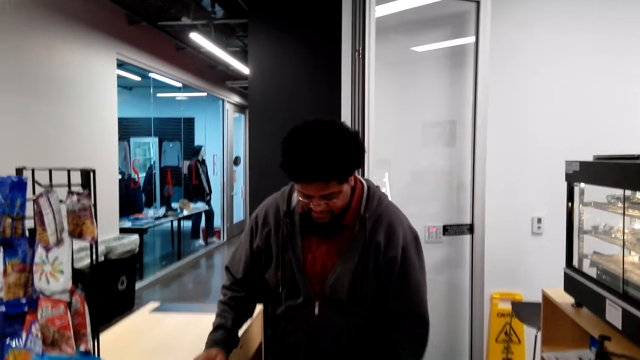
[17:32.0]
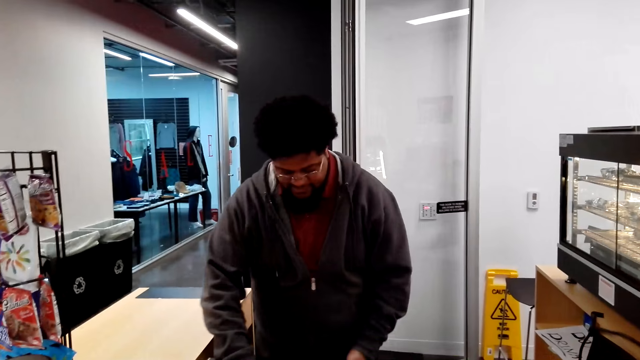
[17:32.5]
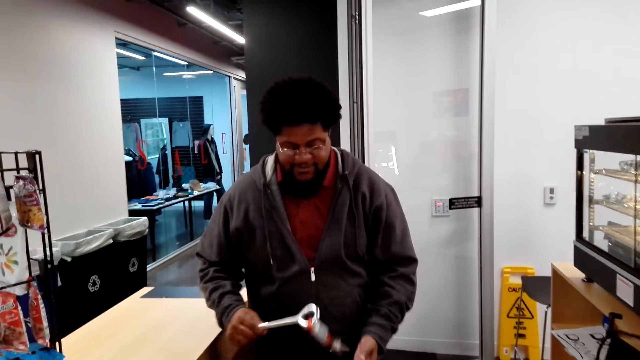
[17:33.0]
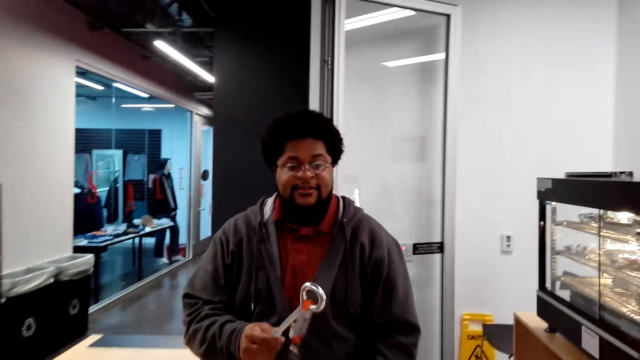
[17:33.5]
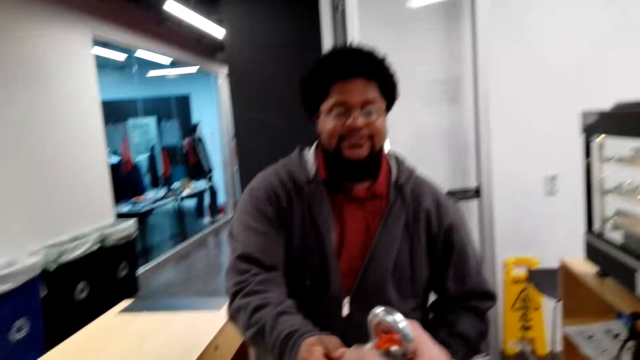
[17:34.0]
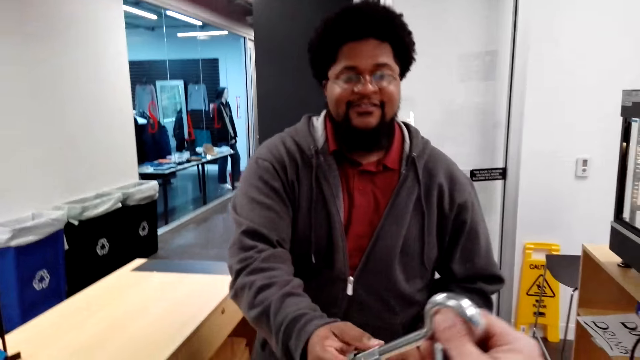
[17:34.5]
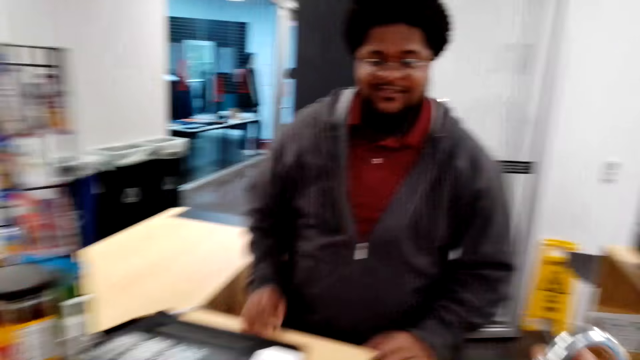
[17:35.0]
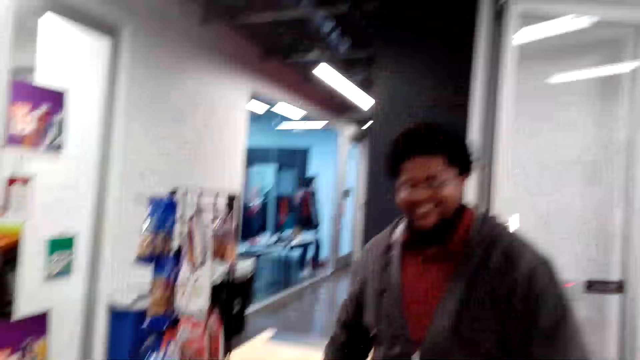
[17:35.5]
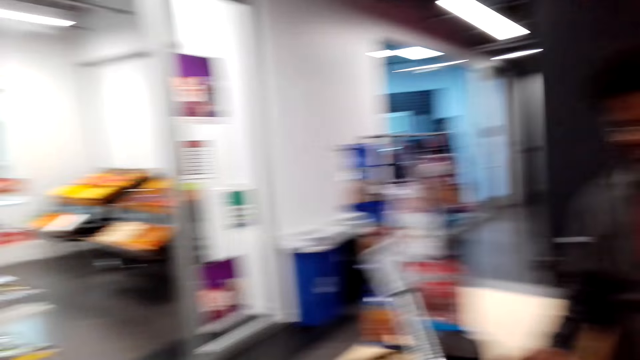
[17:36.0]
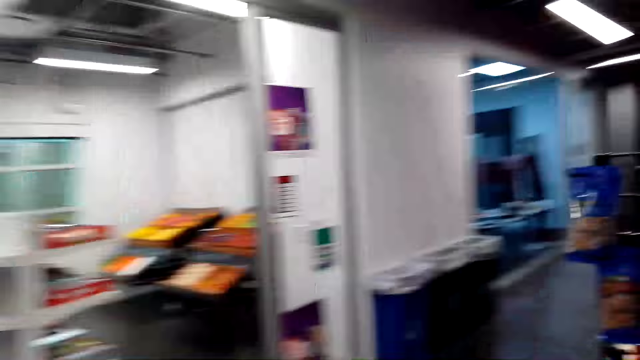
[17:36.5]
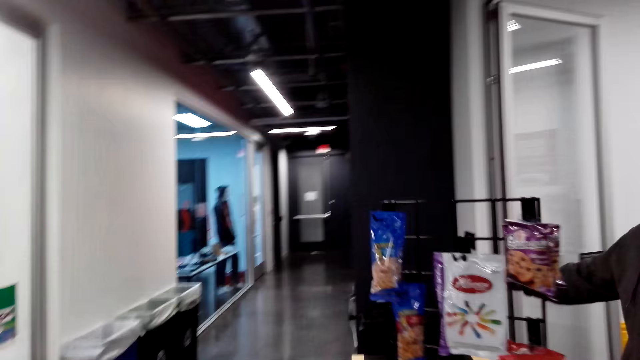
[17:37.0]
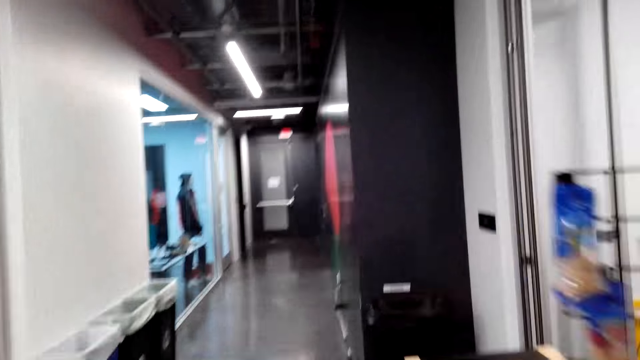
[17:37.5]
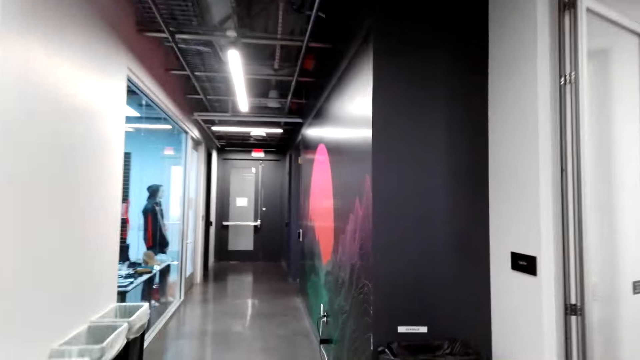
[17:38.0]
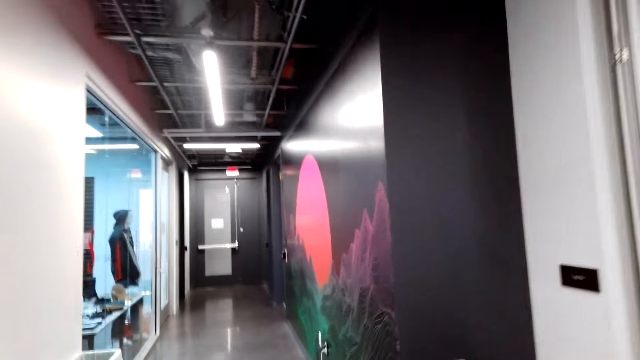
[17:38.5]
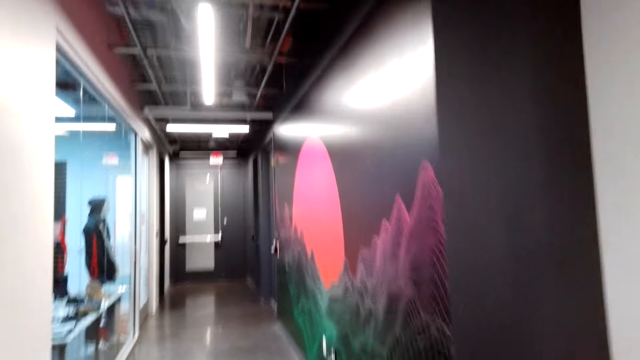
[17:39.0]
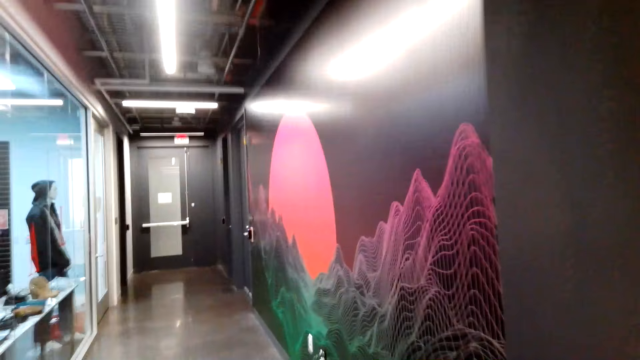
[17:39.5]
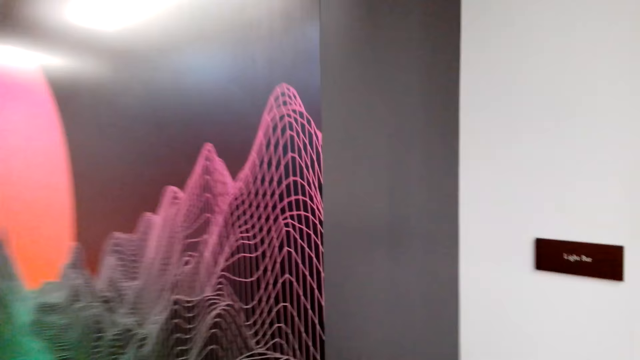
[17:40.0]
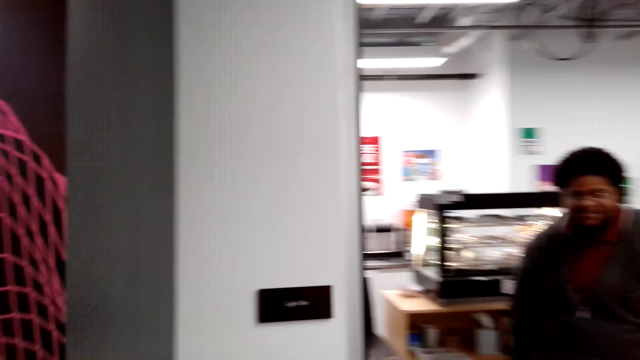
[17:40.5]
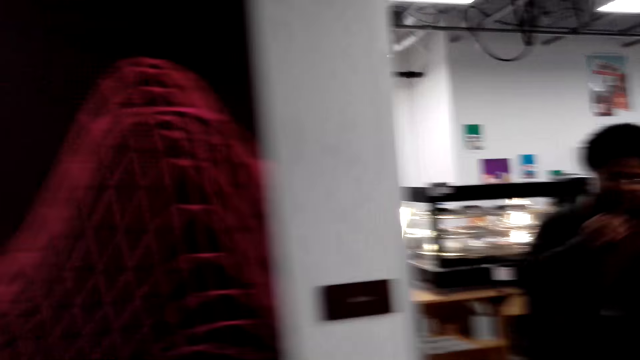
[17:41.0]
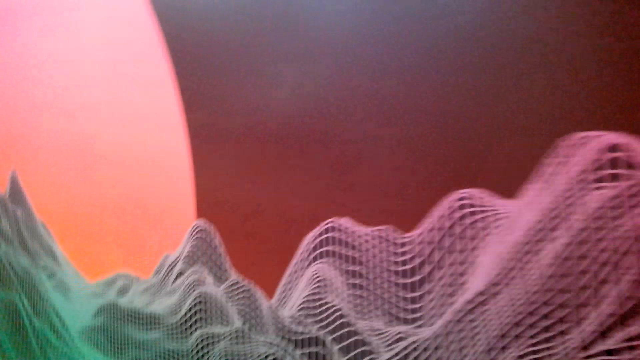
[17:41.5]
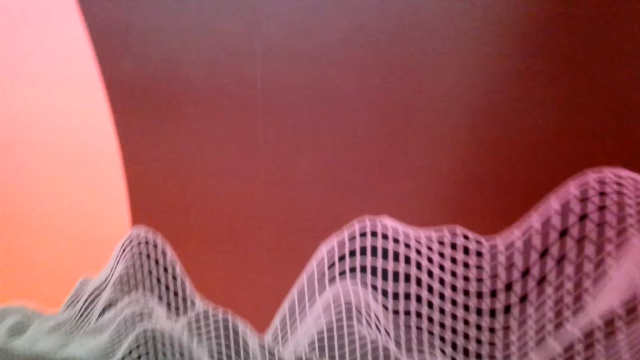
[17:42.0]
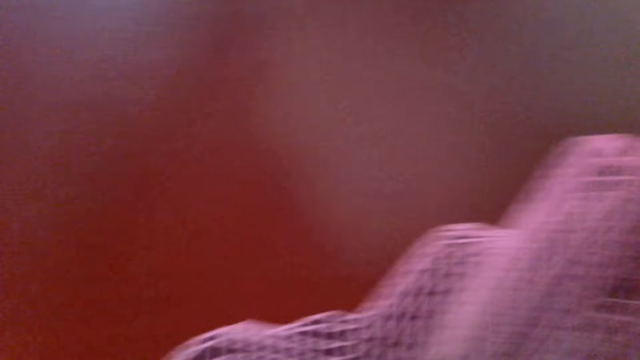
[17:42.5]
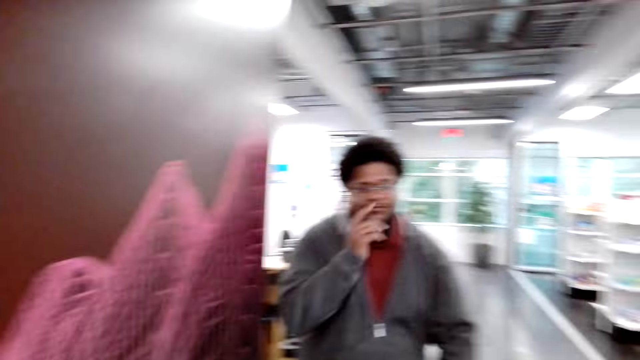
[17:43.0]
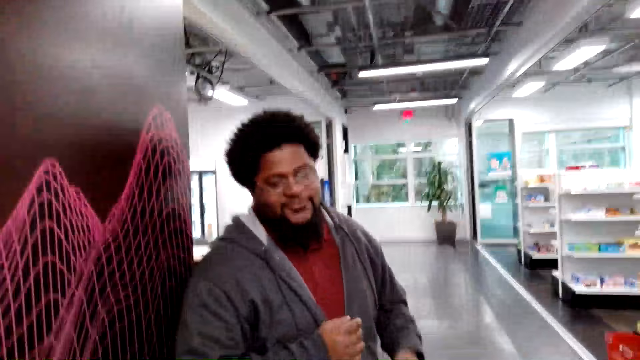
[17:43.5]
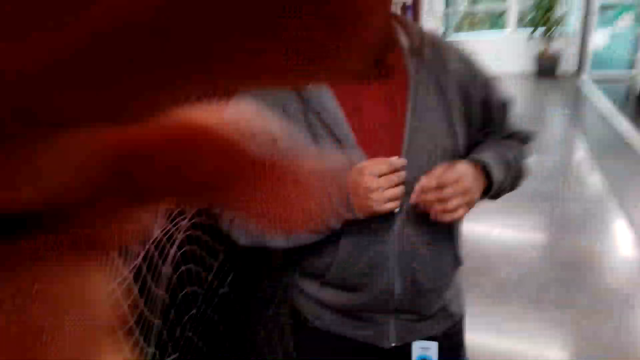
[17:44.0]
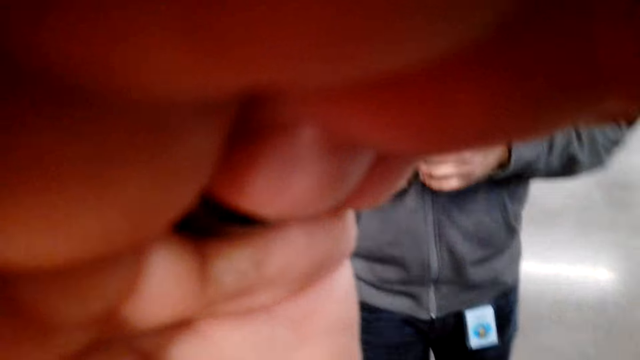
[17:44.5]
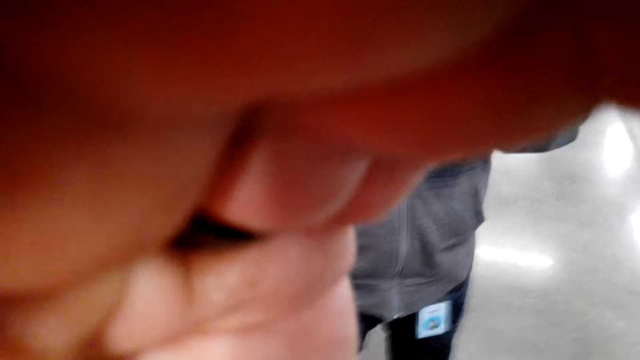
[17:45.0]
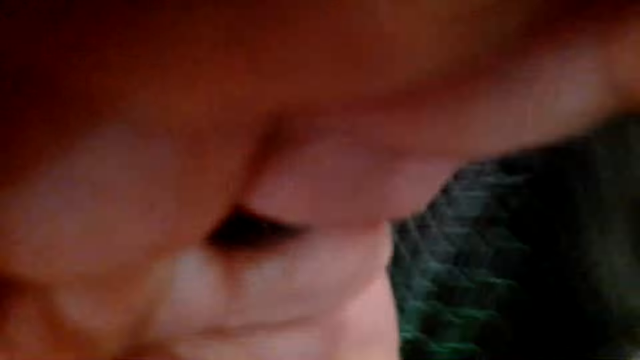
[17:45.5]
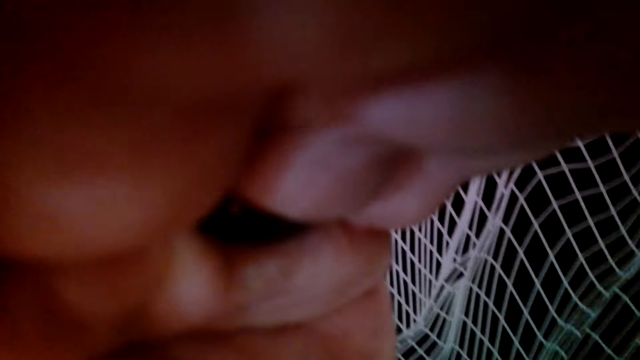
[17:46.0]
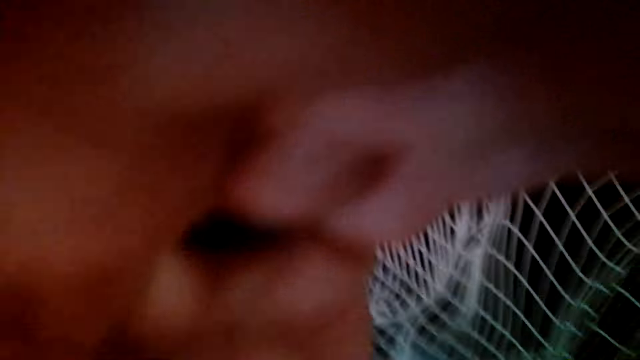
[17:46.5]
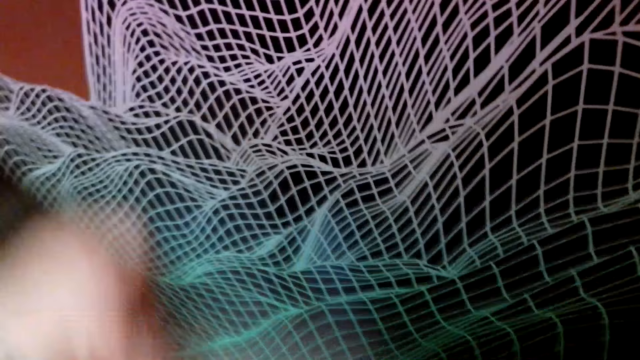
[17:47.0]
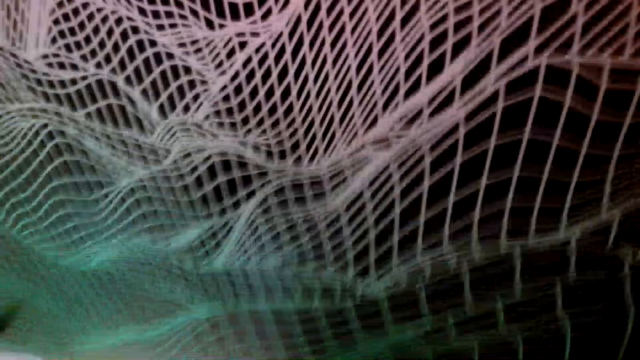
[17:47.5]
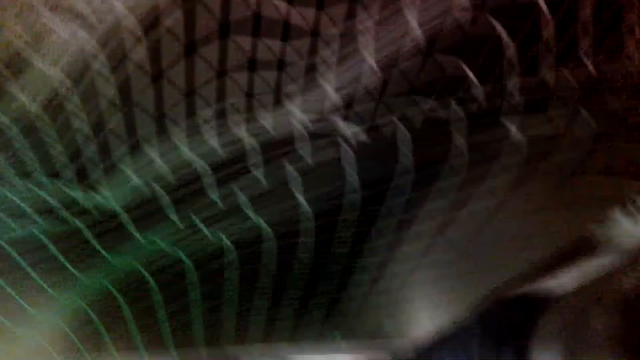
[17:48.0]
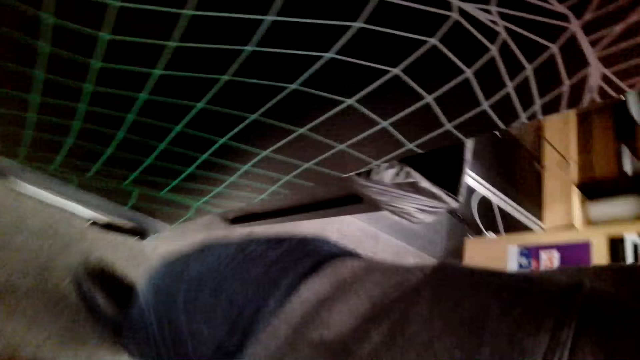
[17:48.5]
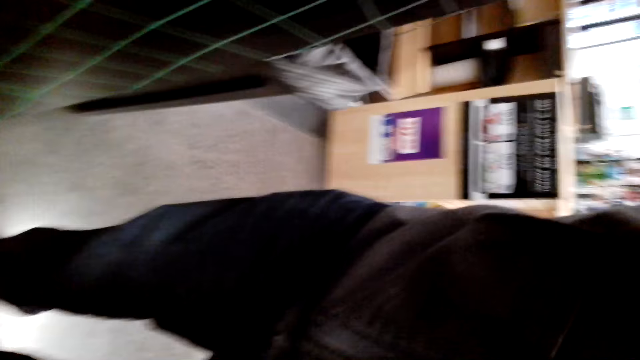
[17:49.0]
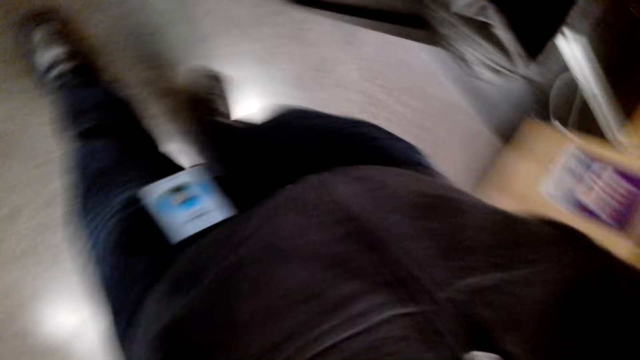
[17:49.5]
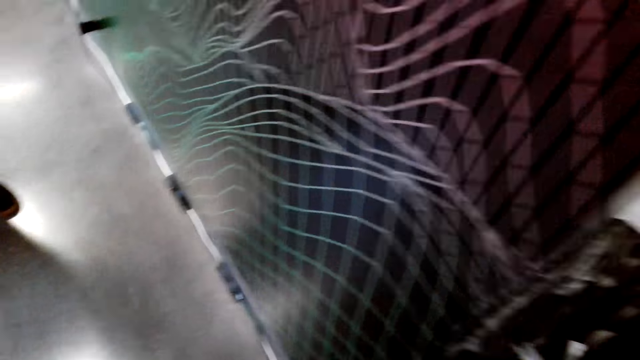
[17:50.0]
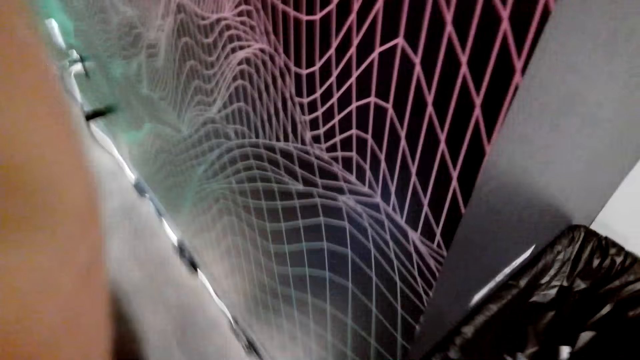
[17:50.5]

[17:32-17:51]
A person holds keys. The person gives the camera wearer the keys. The camera wearer walks around the store. They communicate to the person. They adjust the camera.
